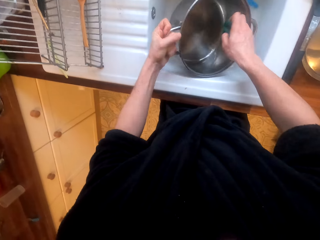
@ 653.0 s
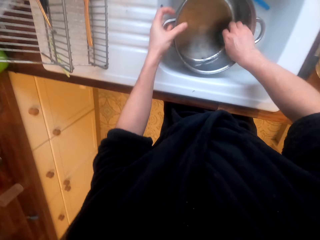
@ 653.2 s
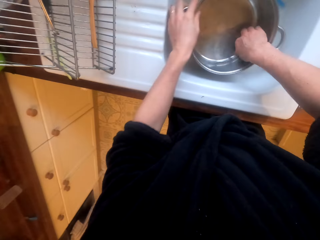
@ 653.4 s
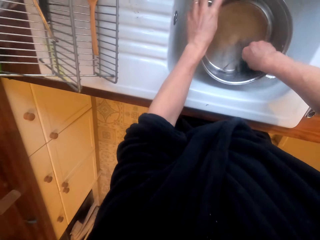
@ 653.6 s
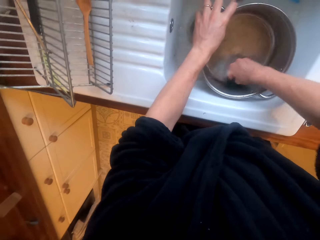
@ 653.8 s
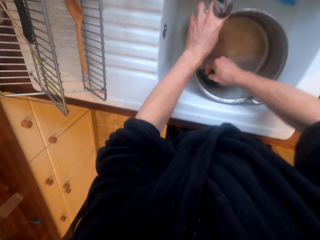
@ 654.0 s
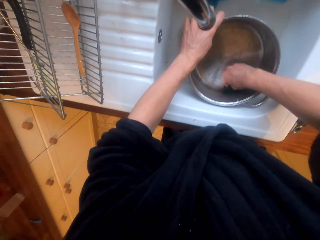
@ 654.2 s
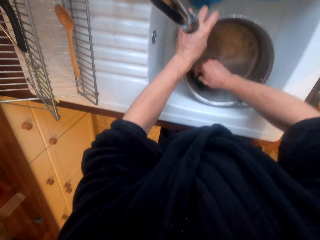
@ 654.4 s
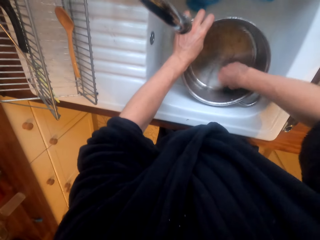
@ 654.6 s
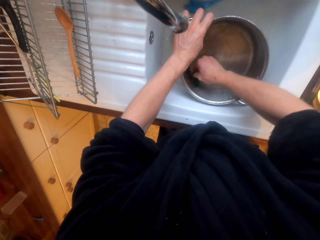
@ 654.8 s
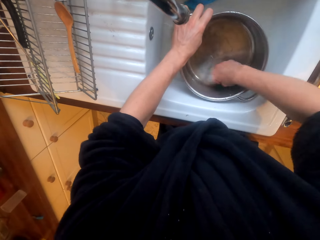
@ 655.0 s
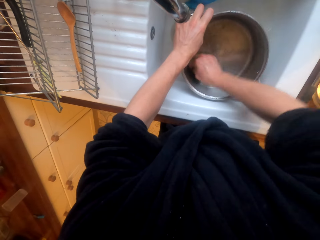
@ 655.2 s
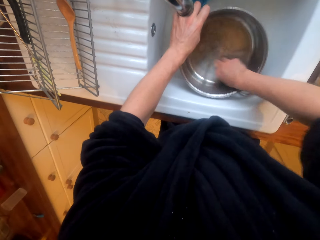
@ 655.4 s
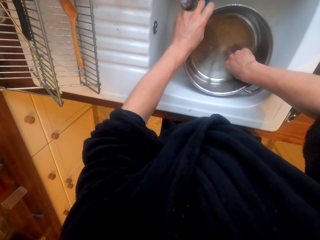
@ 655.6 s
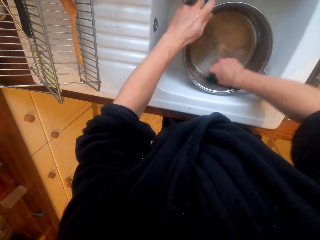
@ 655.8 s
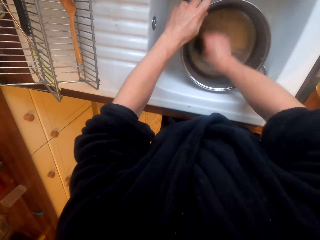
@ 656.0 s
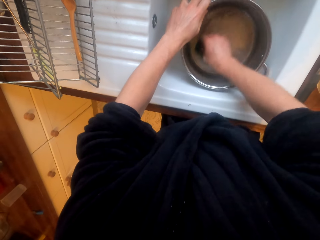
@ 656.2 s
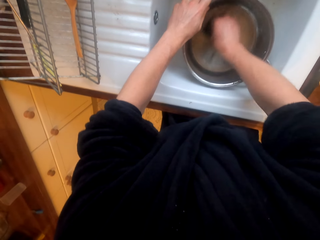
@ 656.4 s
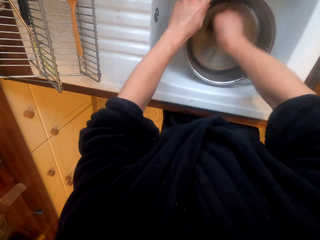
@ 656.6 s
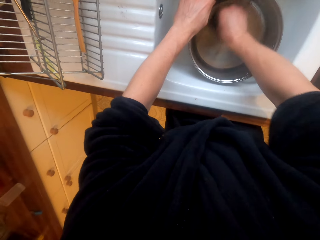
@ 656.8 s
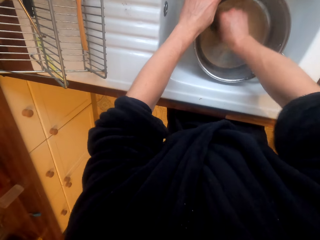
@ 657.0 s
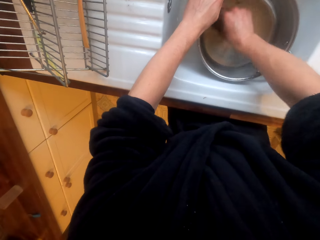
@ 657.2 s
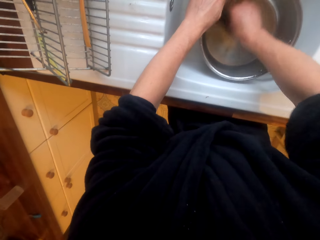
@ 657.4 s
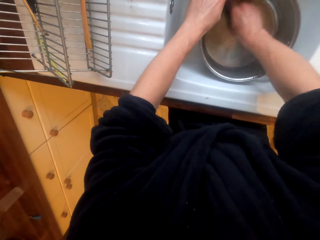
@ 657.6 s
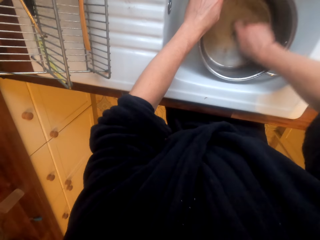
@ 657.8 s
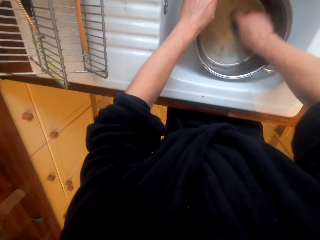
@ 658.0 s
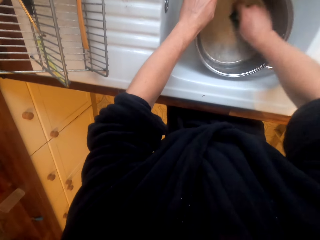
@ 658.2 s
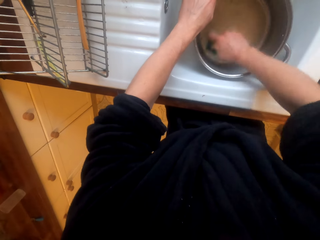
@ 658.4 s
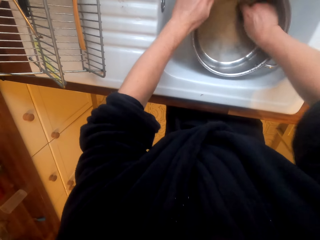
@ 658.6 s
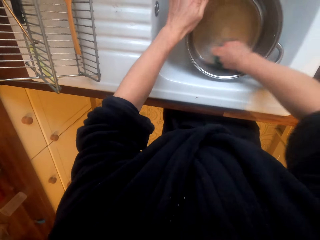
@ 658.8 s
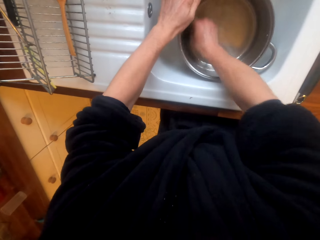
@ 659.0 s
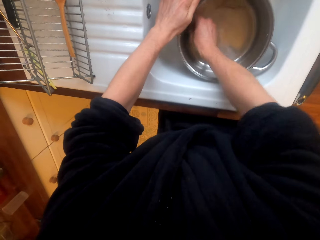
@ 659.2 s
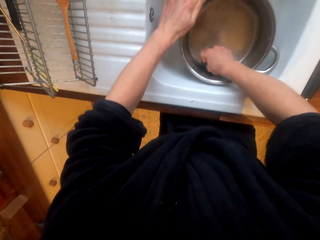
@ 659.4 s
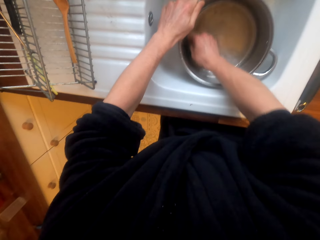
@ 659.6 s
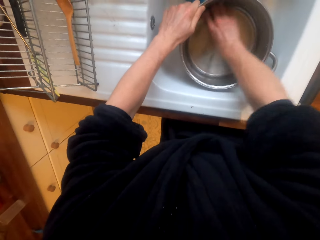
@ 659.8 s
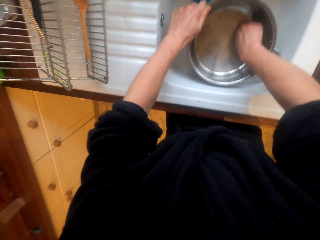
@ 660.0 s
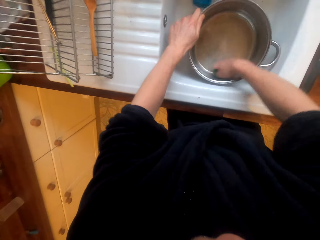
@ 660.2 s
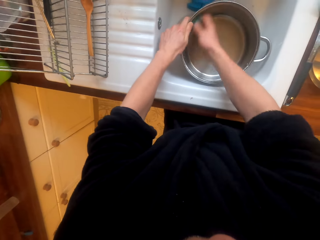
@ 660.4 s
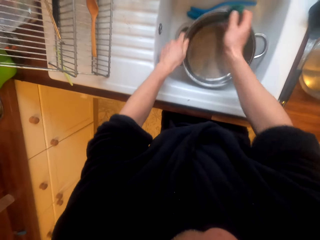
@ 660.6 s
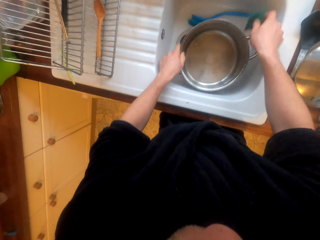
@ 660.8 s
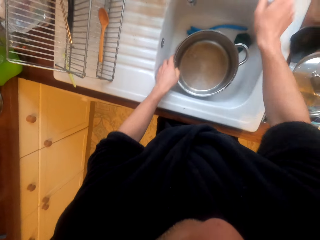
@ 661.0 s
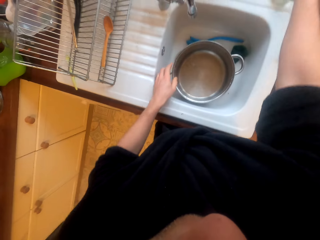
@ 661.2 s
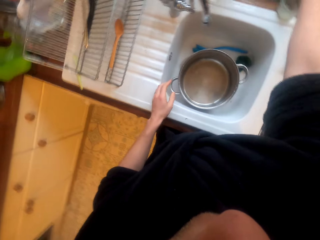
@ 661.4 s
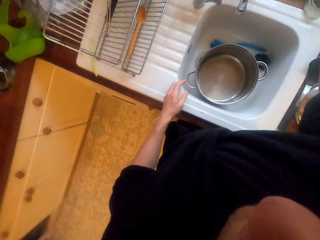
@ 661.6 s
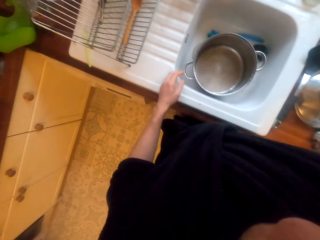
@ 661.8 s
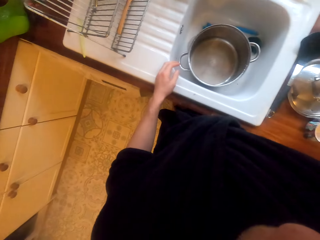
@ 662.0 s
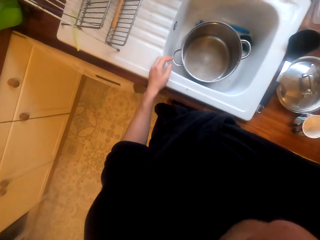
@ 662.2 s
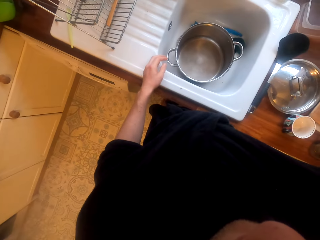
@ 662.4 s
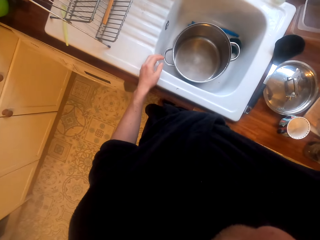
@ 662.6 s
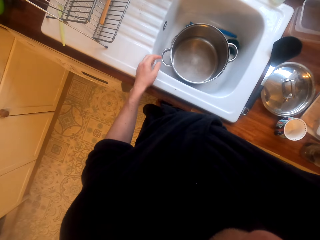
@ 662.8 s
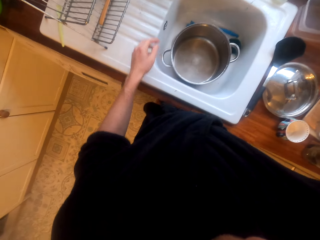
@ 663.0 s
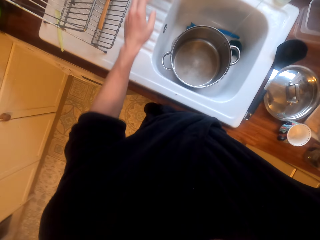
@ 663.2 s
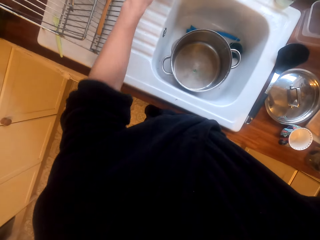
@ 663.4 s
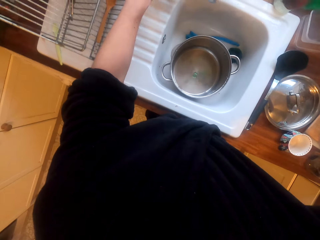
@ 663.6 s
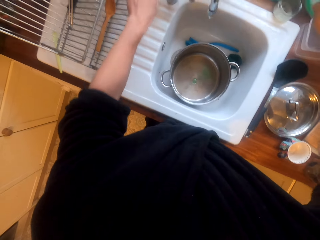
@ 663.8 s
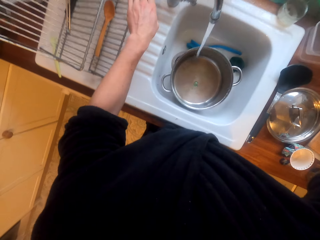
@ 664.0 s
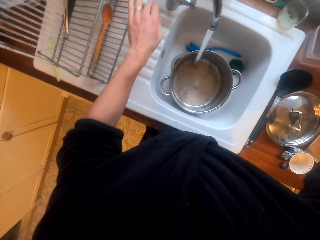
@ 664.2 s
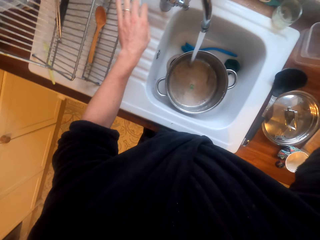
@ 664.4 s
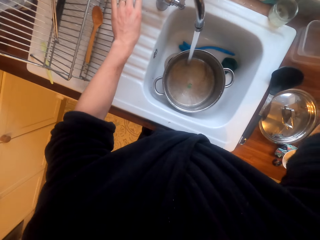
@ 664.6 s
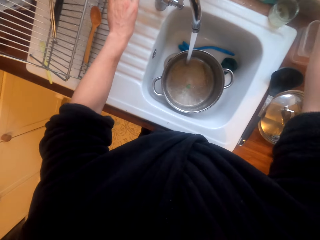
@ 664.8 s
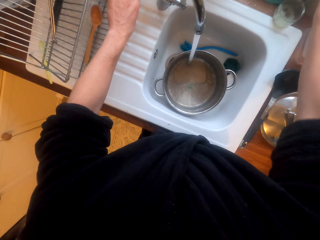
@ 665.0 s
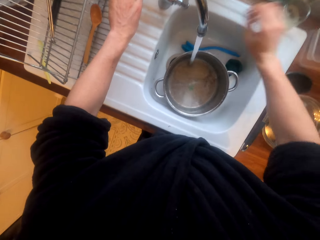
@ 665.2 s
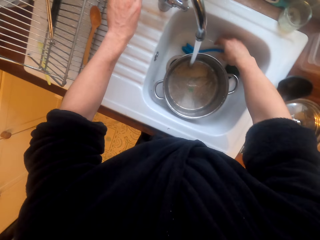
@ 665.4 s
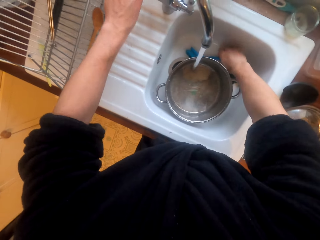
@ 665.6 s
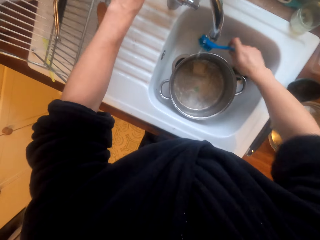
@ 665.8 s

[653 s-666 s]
The camera wearer washes the pot with the synthetic steel wool. They drop the synthetic steel wool in the sink, put a hand on the window, pick up the liquid soap, pour the liquid soap in the pot and turn the sink tap on.

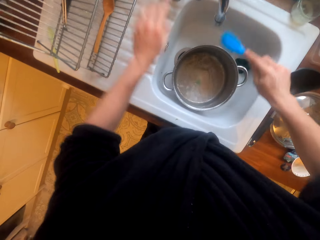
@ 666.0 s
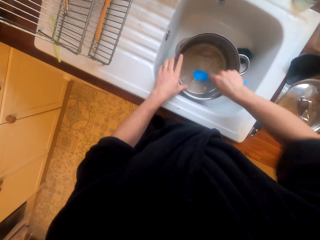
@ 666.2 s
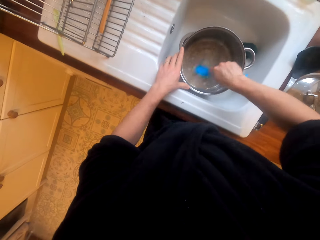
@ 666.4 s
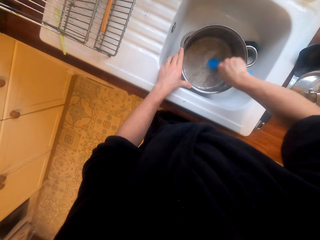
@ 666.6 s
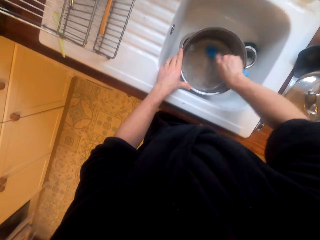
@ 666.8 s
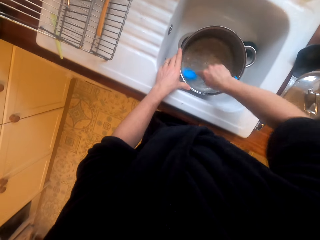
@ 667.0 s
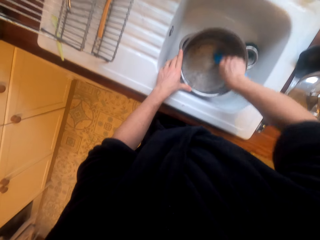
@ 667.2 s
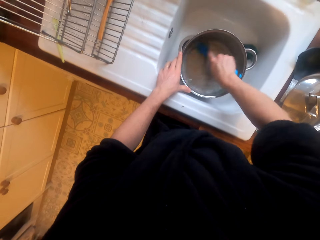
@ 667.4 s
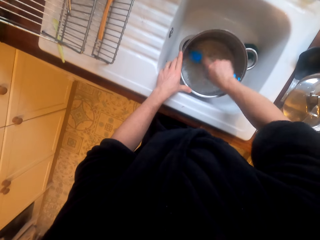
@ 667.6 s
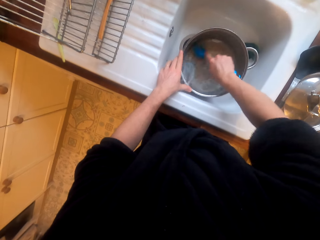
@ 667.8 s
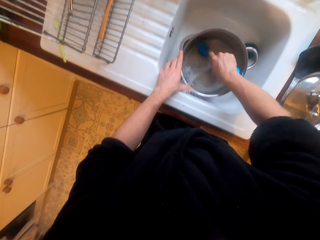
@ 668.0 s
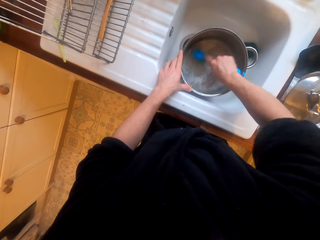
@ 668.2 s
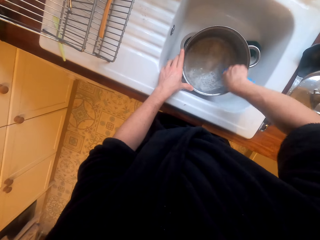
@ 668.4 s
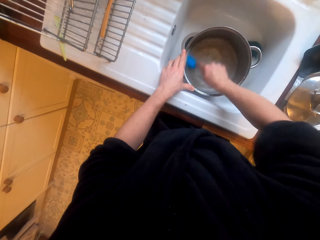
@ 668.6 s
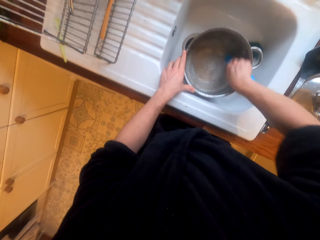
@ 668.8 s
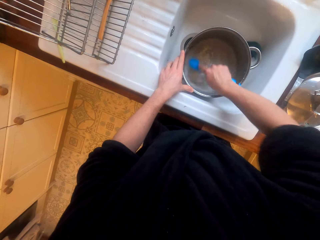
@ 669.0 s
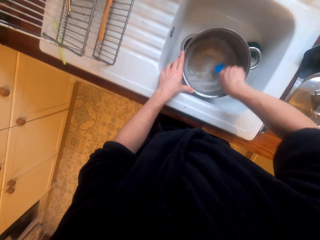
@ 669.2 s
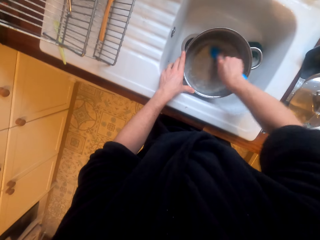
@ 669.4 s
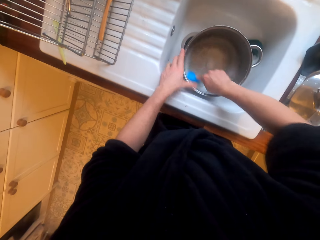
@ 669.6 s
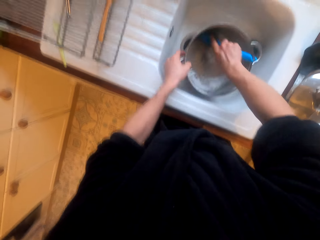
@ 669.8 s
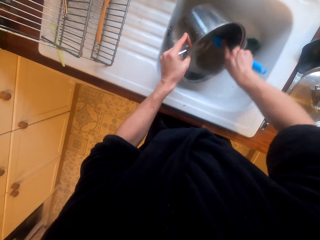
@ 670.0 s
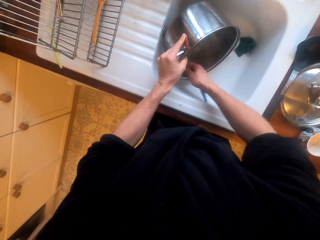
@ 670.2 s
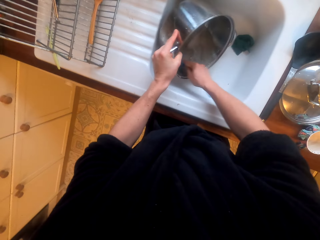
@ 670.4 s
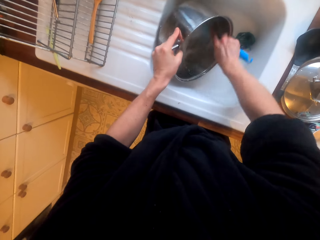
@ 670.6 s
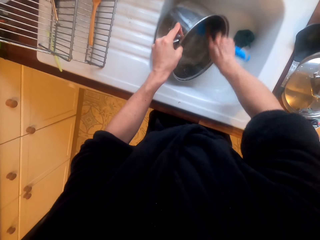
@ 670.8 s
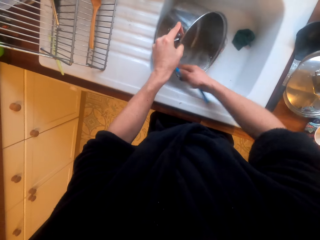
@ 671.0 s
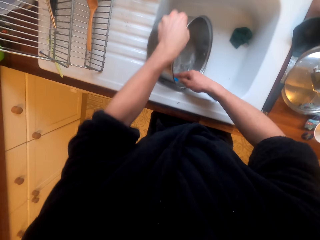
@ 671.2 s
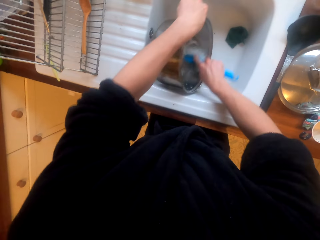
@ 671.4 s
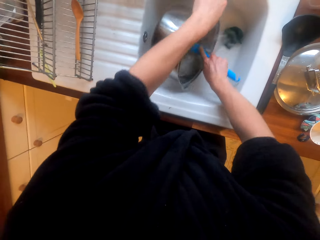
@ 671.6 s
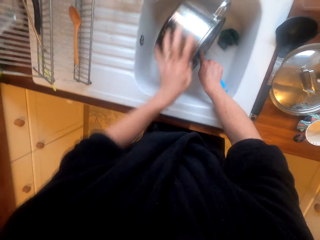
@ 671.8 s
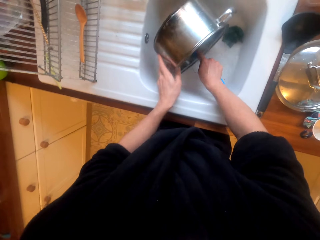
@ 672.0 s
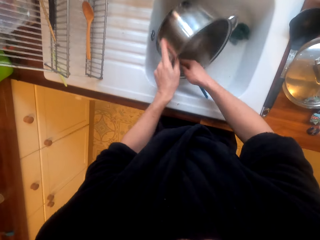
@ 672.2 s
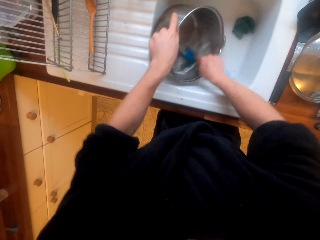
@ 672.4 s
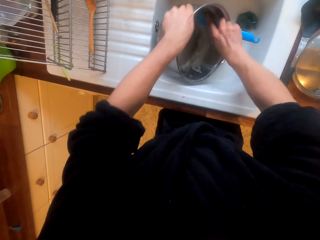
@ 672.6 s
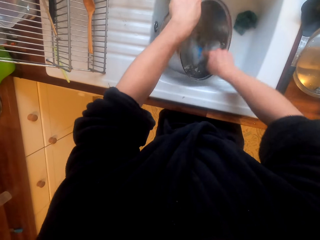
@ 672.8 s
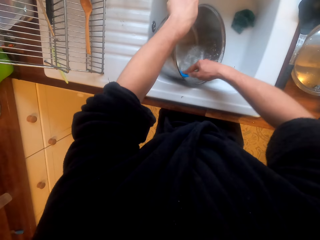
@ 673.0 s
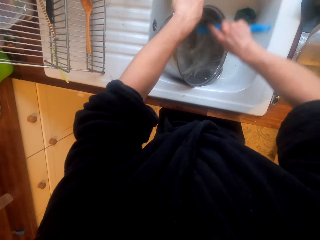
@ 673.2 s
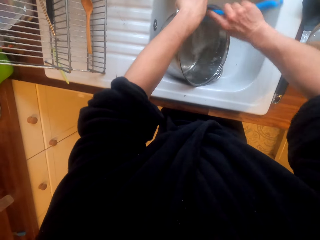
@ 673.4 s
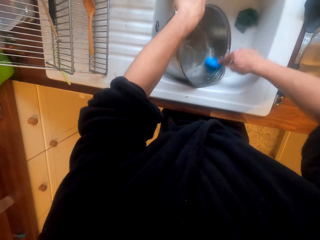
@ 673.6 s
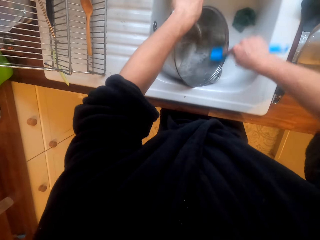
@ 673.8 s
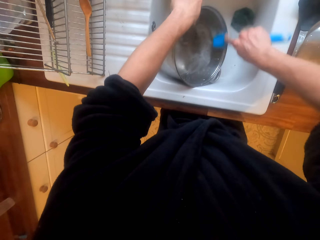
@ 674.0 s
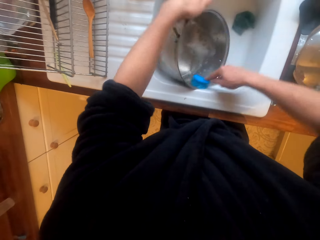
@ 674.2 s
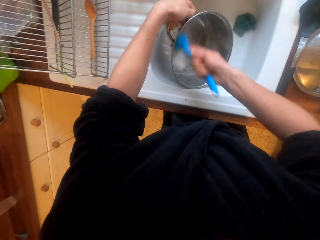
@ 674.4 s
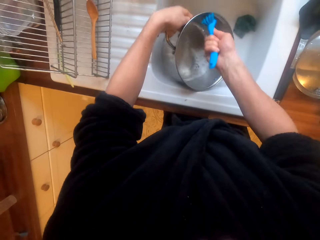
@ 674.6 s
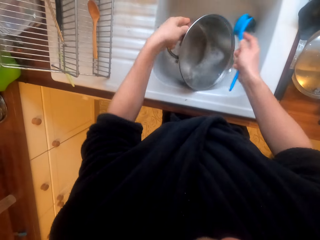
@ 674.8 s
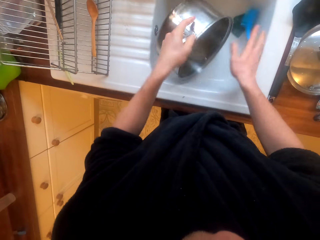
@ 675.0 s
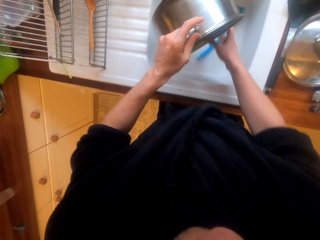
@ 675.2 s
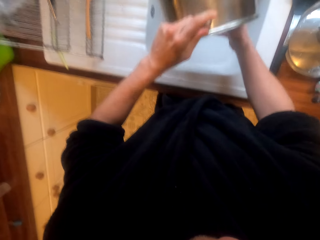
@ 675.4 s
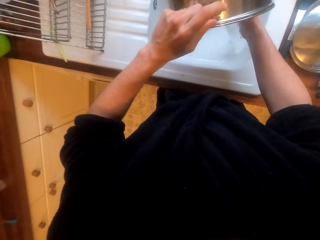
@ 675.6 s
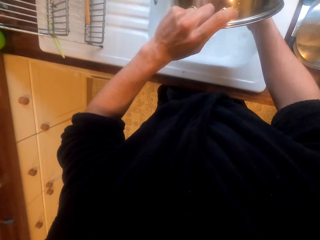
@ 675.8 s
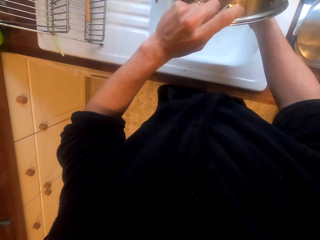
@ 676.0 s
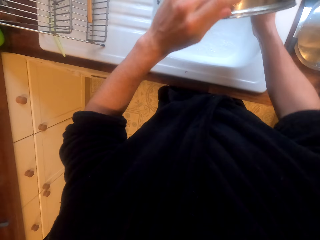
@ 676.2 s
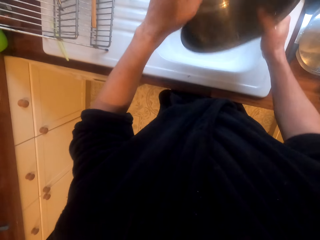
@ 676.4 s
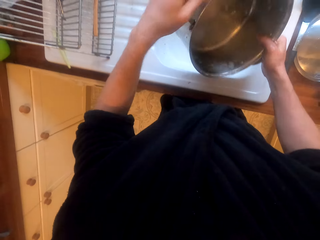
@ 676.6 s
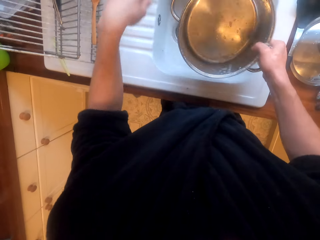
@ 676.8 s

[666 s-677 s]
The camera wearer turns the tap off. They scrub the pot with a brush. They turn the pot. They pour water from the pot in the sink.
